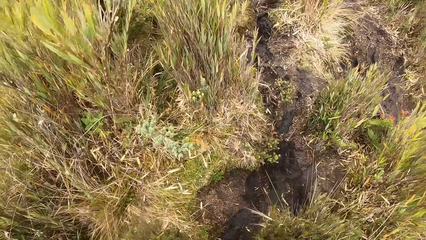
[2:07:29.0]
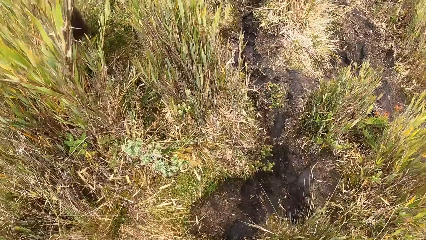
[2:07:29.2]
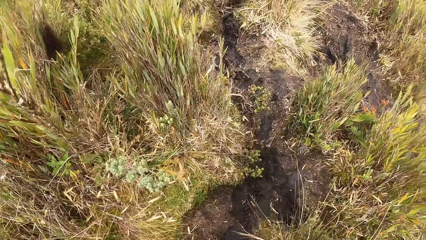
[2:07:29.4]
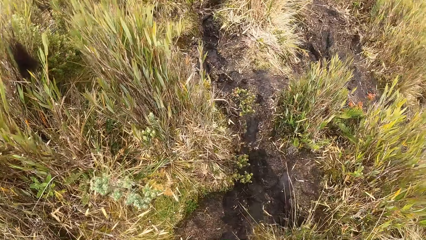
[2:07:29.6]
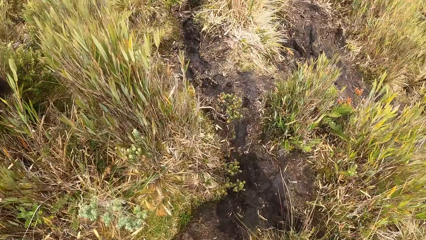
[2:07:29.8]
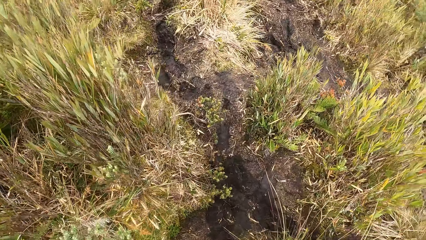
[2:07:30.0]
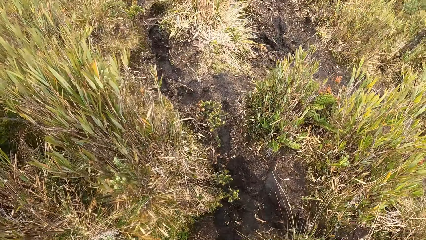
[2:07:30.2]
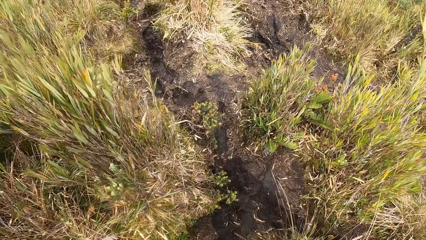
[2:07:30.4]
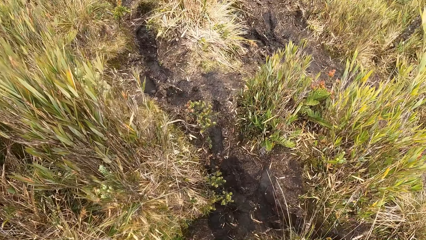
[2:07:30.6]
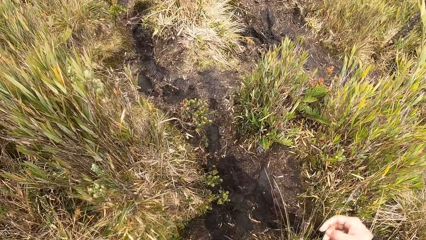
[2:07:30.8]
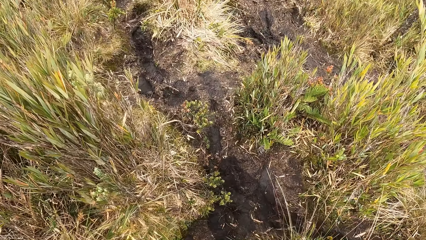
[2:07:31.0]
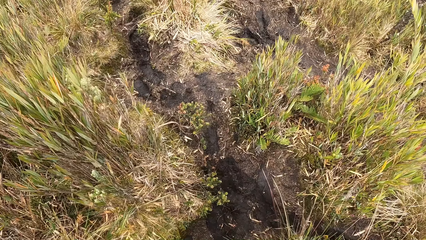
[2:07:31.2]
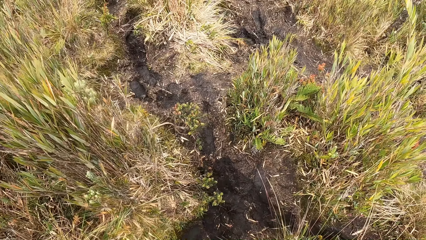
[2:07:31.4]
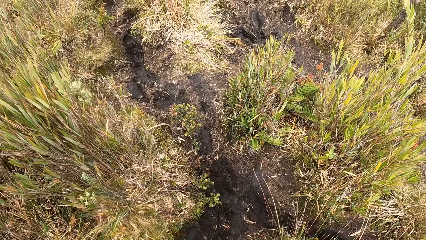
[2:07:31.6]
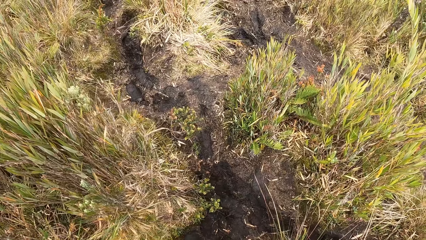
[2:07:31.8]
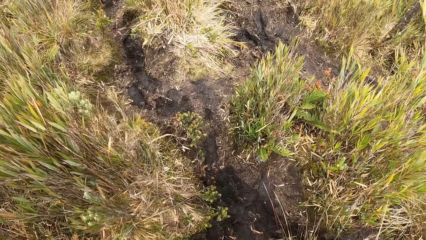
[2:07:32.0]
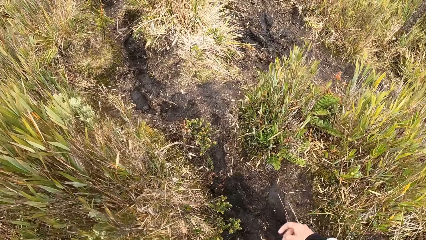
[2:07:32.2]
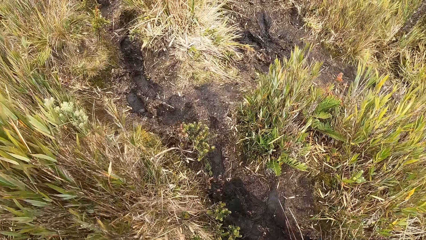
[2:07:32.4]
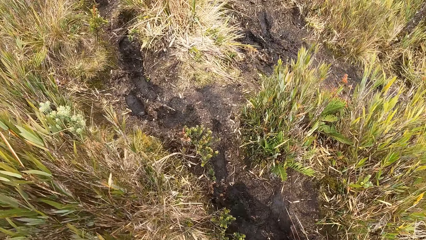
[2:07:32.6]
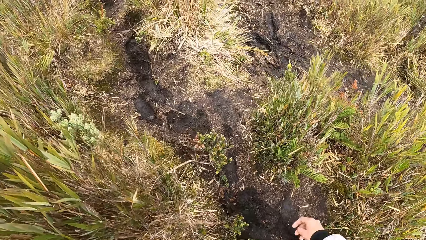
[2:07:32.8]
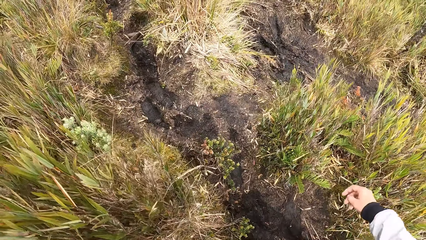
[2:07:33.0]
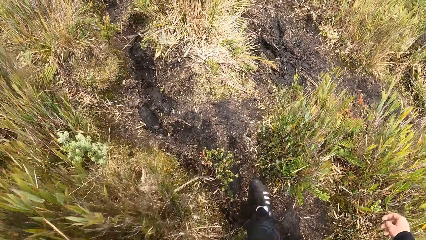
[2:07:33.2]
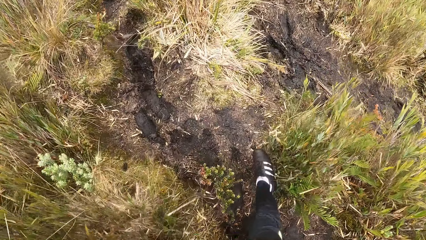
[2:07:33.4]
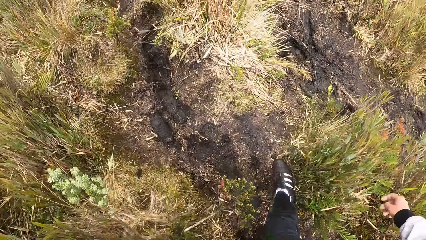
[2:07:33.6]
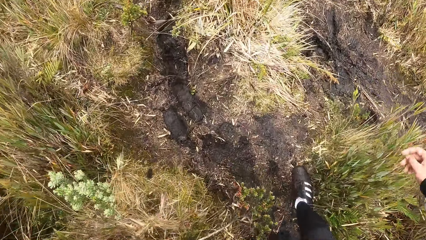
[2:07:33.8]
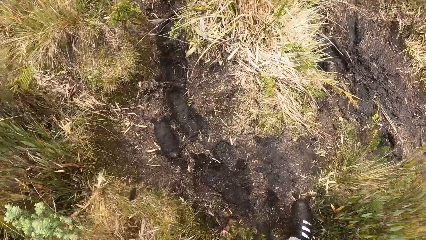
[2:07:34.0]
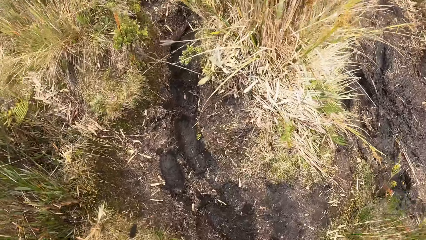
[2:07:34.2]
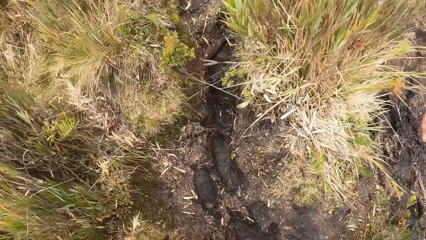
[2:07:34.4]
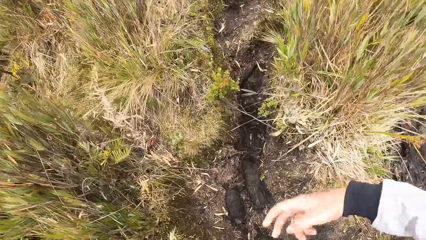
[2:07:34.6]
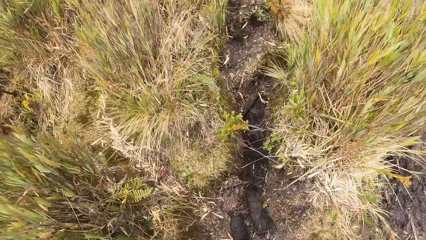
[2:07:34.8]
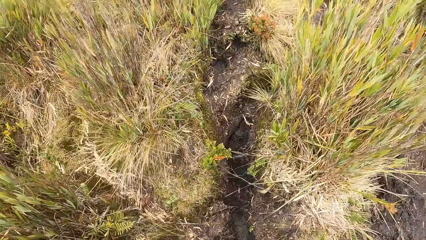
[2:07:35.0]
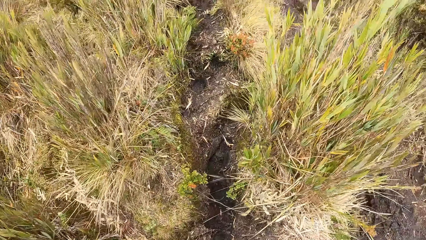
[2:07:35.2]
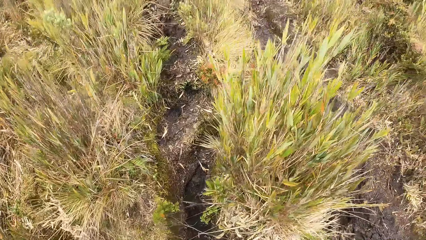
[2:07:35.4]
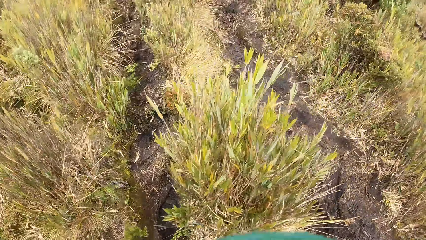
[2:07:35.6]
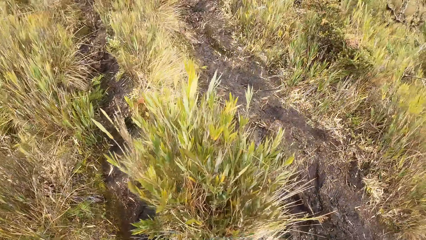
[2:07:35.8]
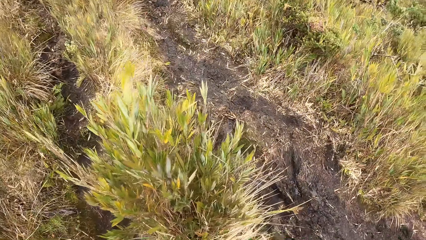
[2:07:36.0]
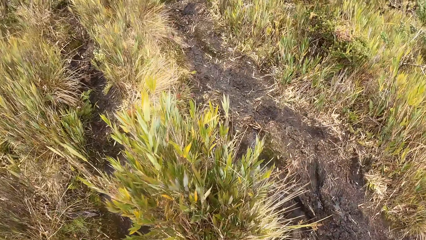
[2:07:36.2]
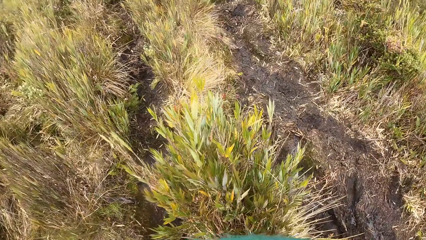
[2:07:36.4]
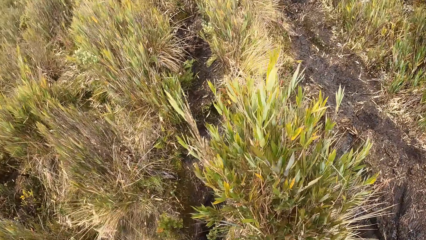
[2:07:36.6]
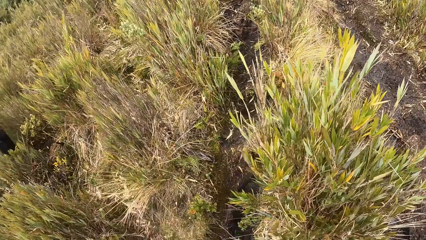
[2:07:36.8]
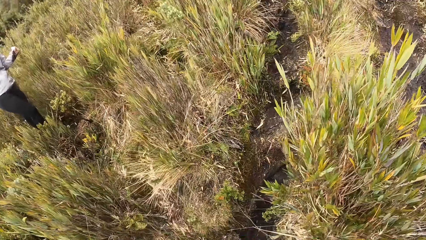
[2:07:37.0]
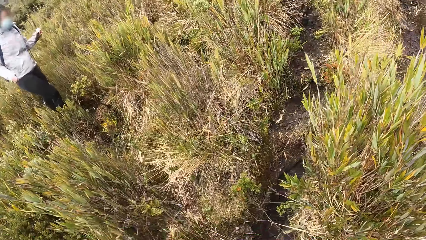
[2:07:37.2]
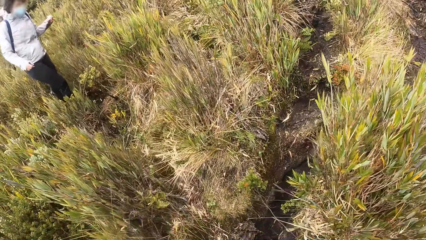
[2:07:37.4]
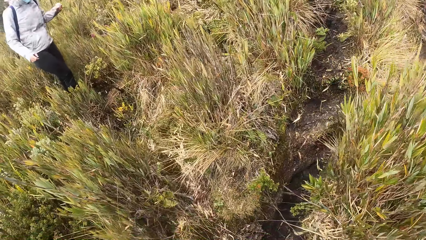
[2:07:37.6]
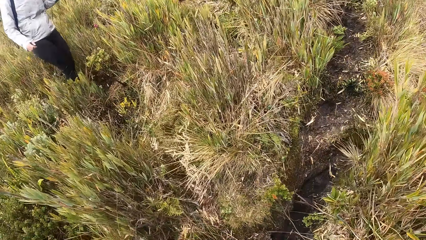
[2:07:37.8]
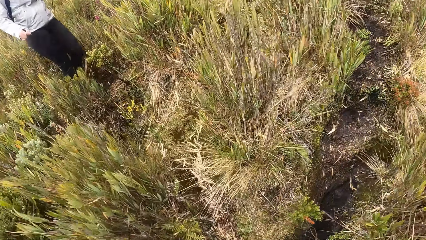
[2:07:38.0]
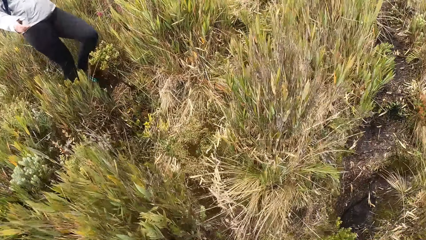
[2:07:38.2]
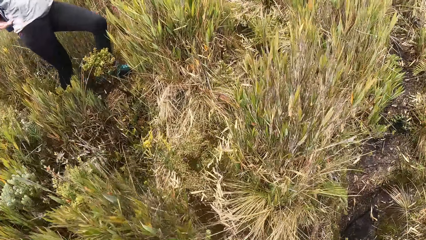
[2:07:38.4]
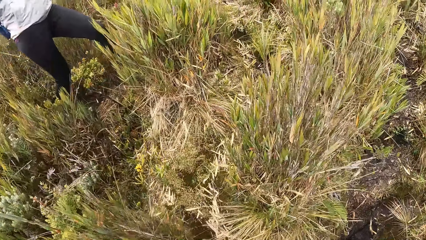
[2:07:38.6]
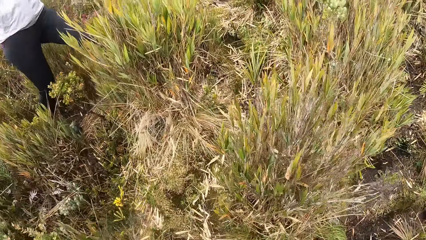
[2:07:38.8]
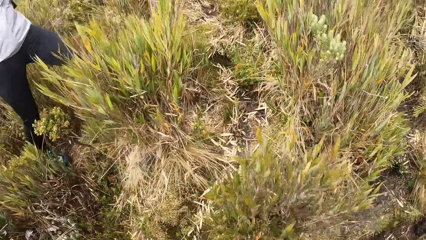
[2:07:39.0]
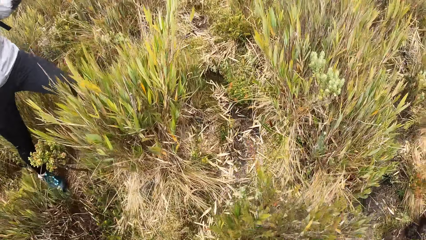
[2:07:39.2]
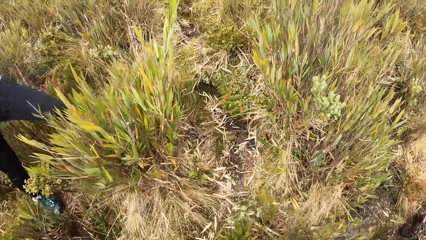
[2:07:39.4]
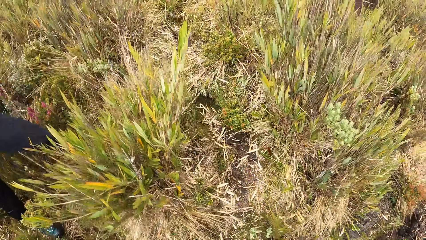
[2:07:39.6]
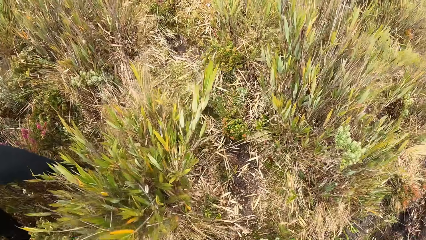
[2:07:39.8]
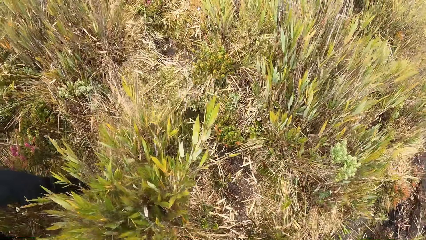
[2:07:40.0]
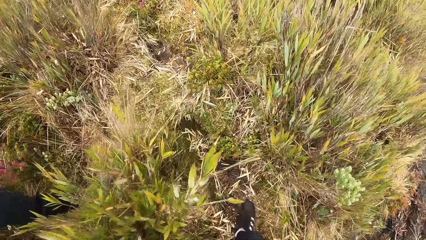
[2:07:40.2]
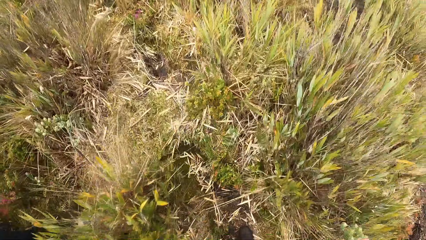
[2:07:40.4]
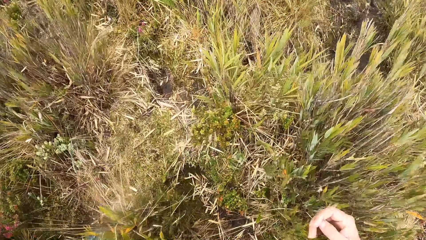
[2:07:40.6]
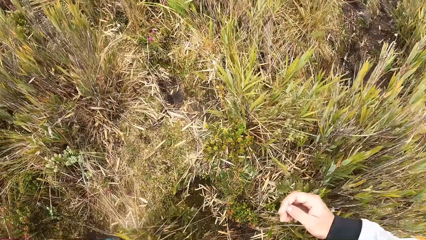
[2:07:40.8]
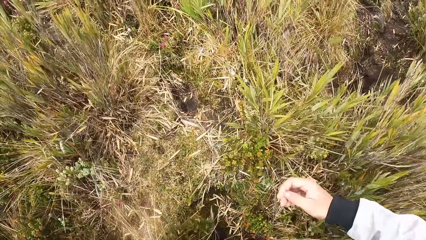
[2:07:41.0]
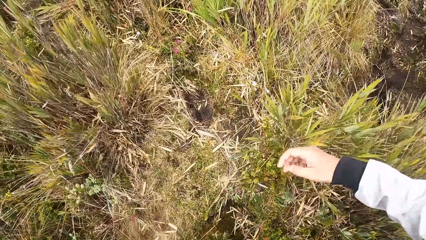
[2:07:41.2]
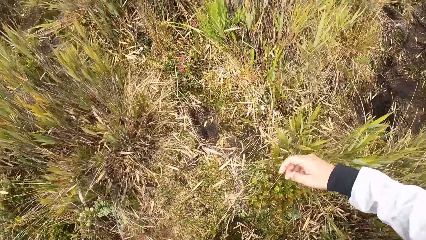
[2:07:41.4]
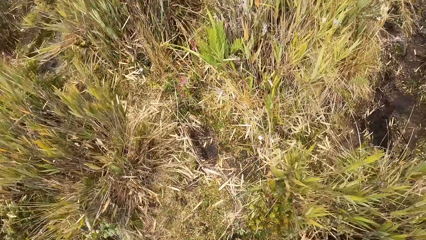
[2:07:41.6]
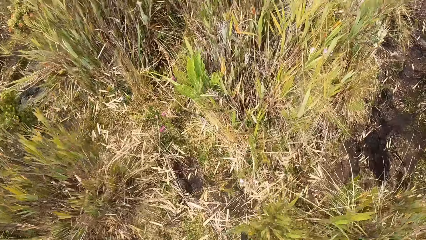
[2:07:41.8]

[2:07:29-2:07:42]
A woman walks in the bushy area.
